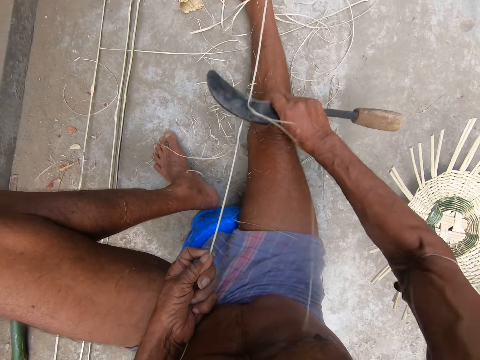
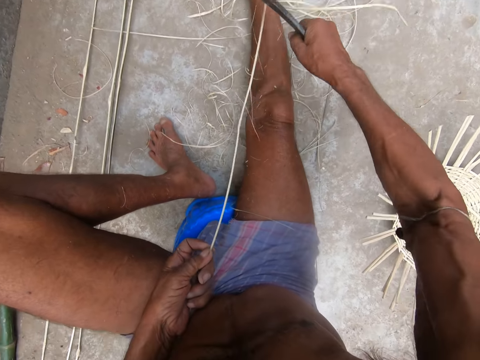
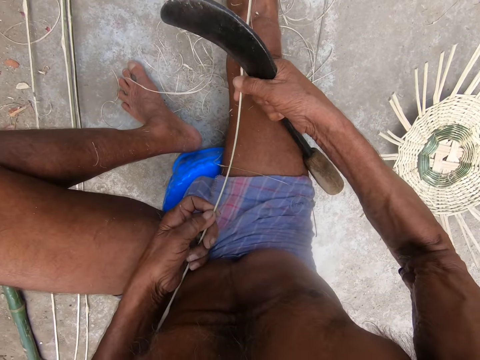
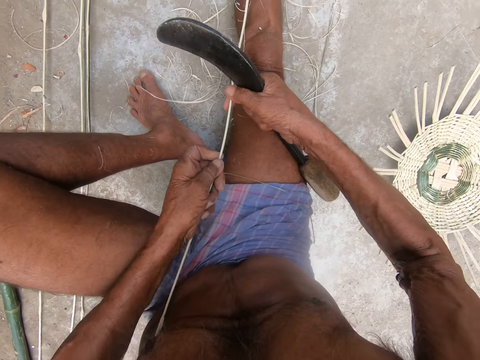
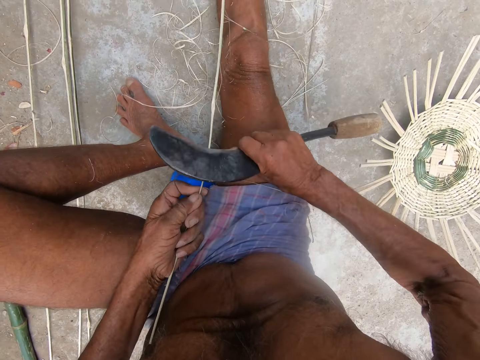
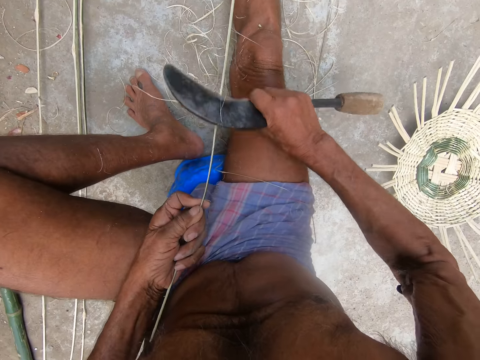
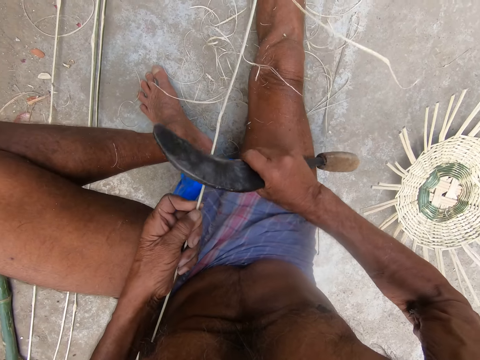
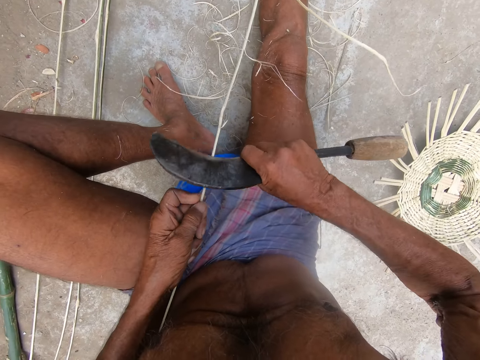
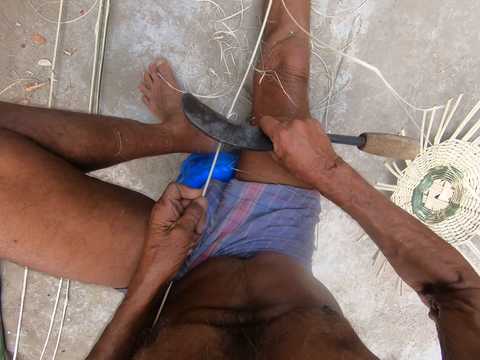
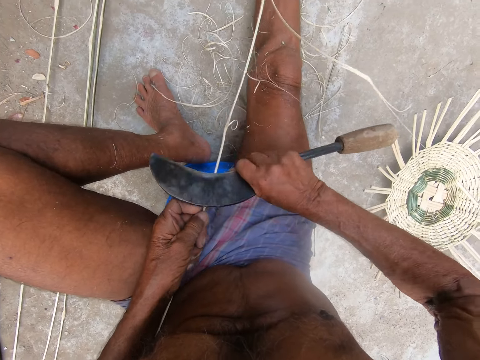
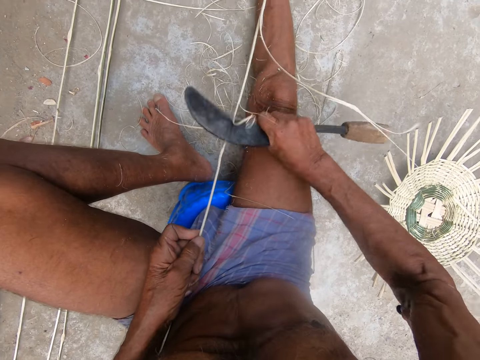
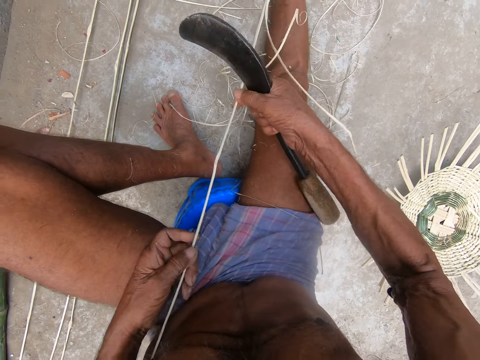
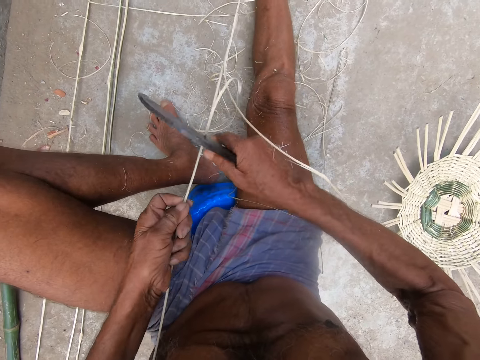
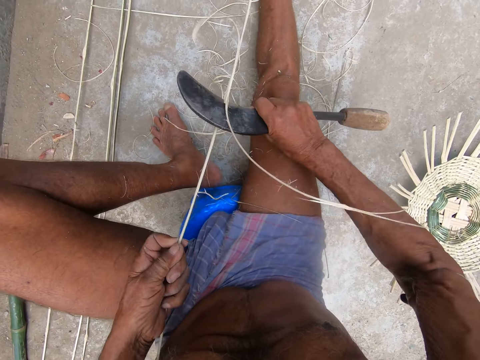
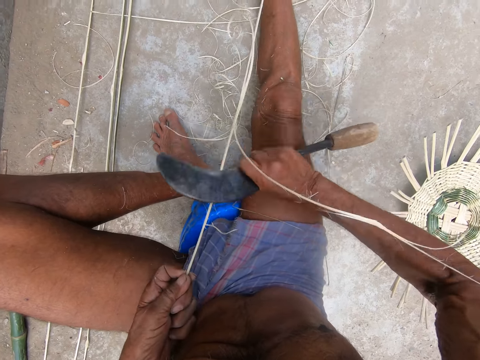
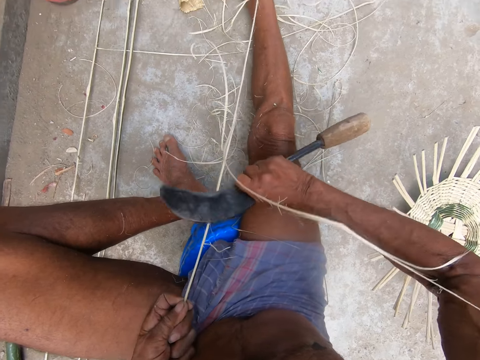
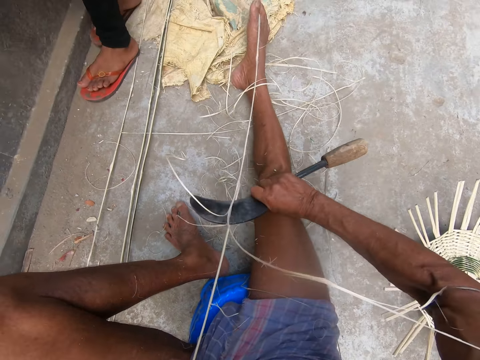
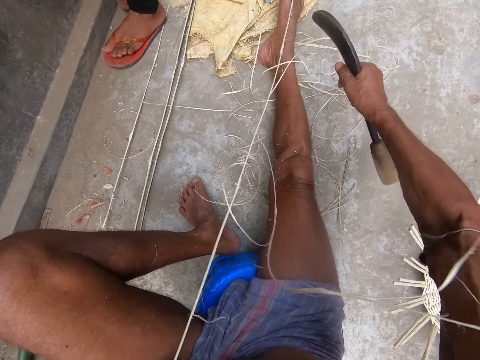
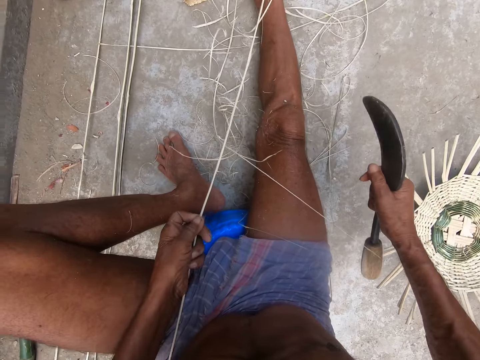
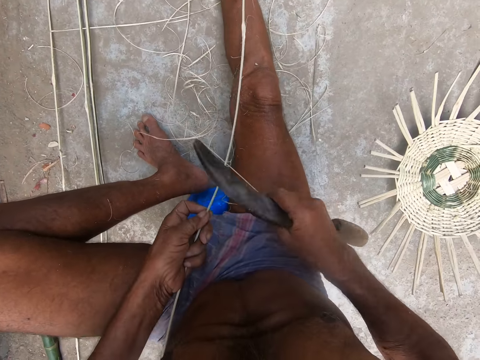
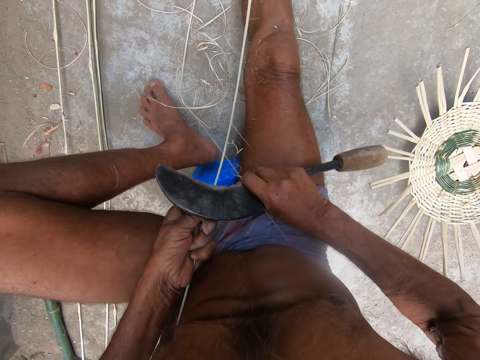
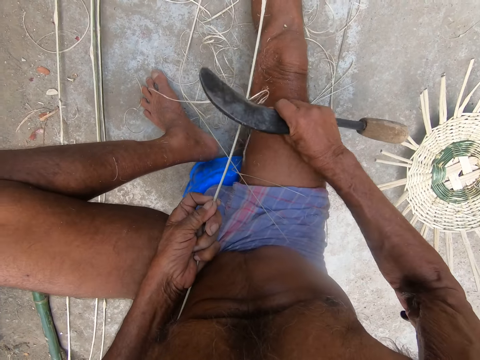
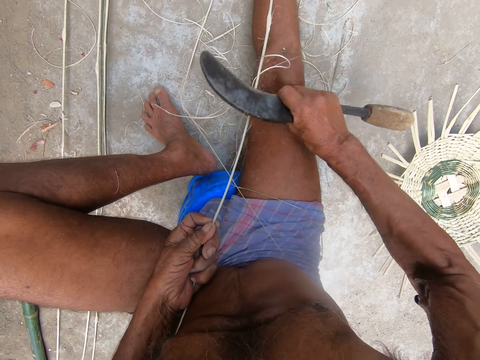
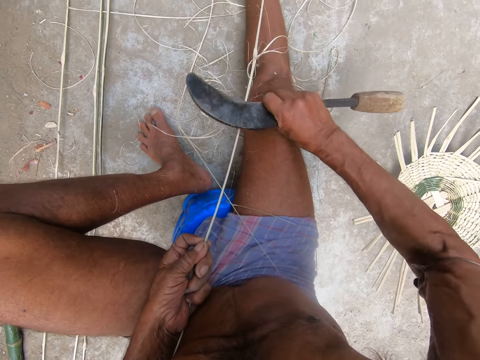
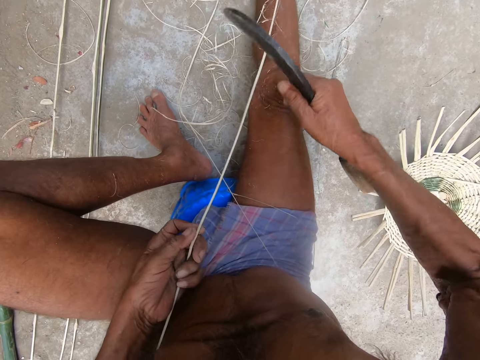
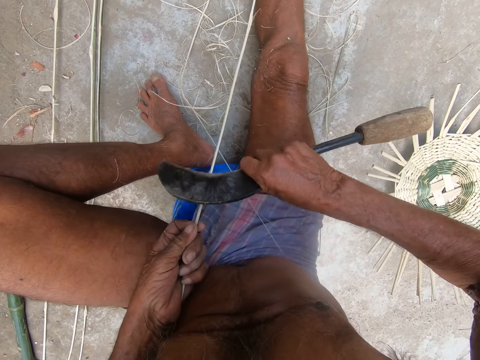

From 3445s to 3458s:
The camera wearer holds the bamboo strip with both hands. He moves his hand on the stick. He peels the bamboo strip in his left hand with the kukri knife in his right hand. He holds the bamboo strip with both hands. He moves the stick with both hands. He peels the bamboo strip in his left hand with the kukri knife in his right hand. He moves the stick with the left hand. He peels the stick with a slasher.

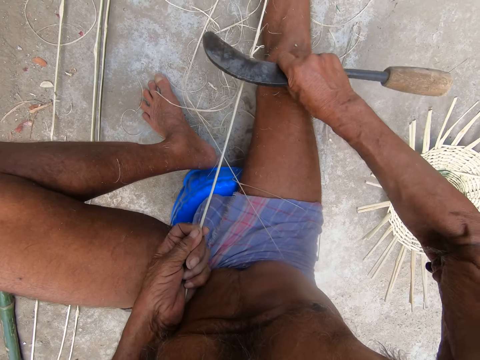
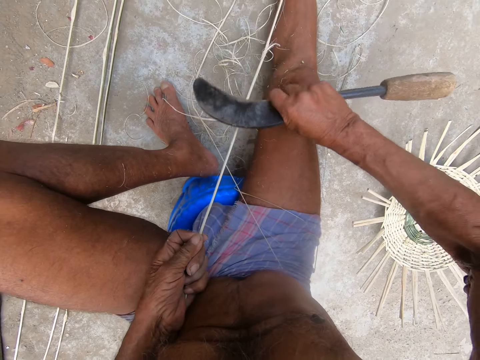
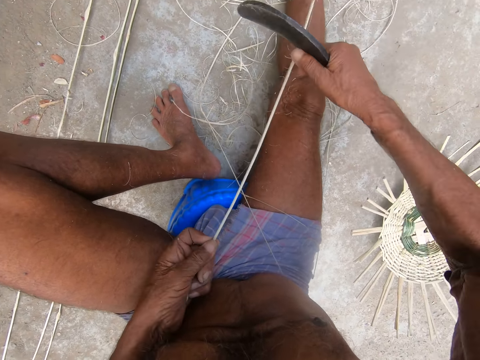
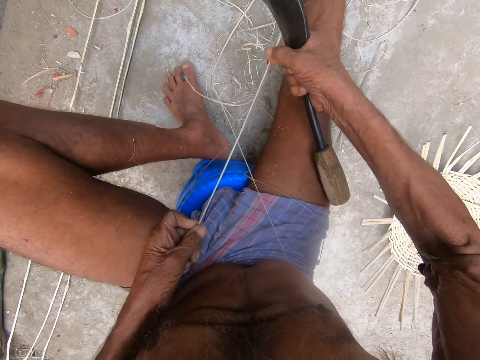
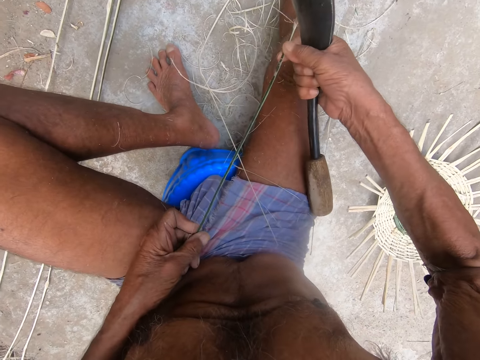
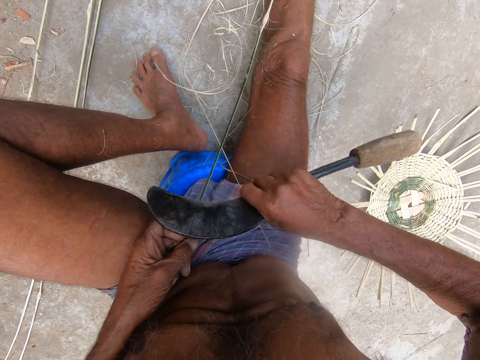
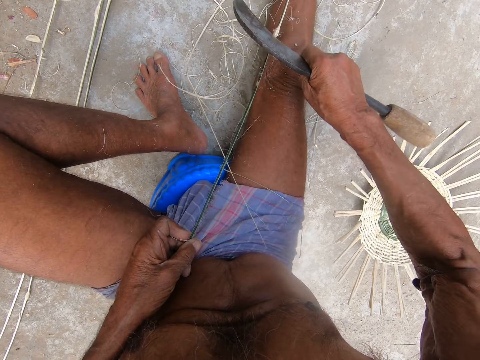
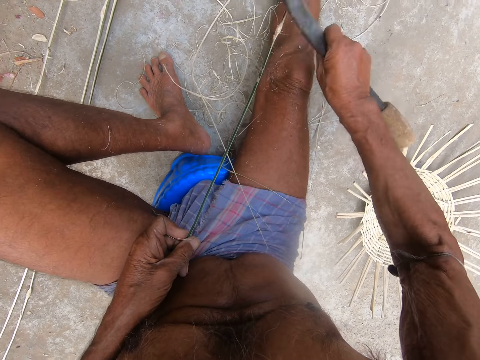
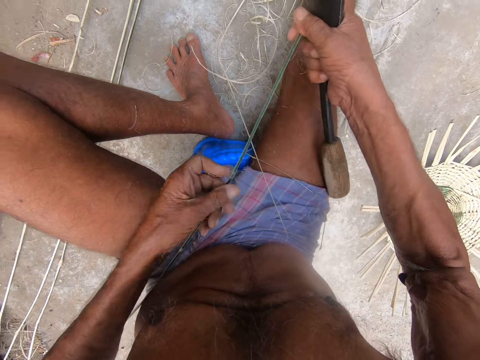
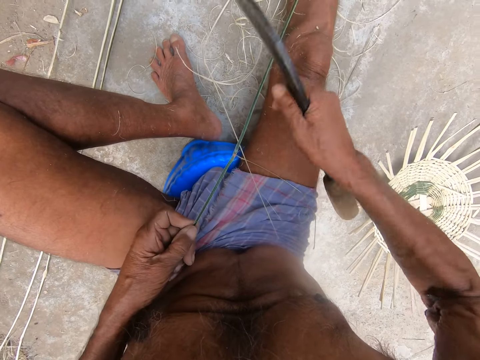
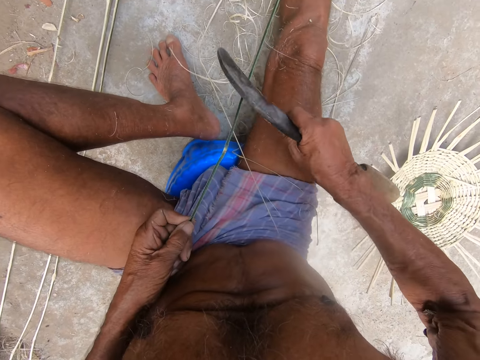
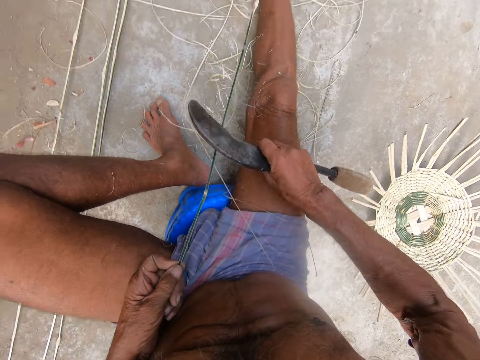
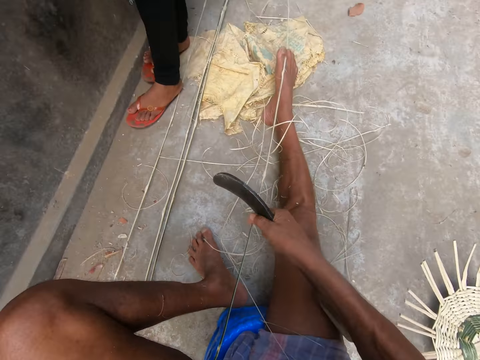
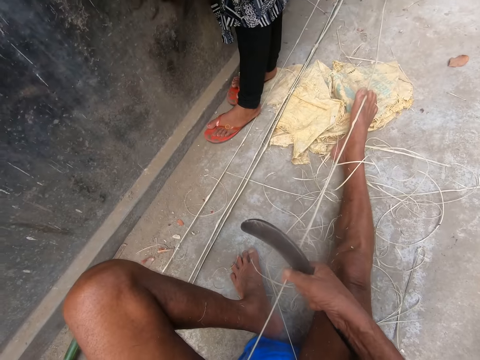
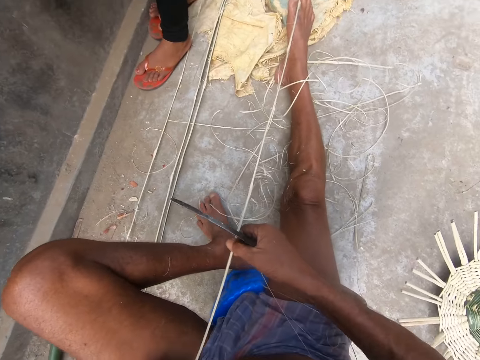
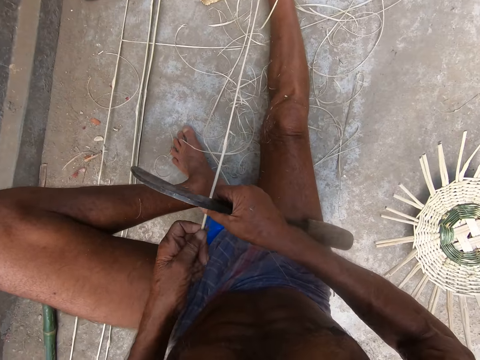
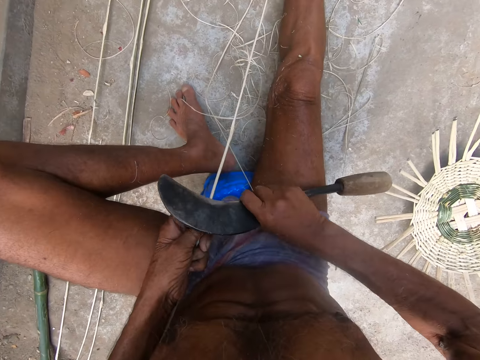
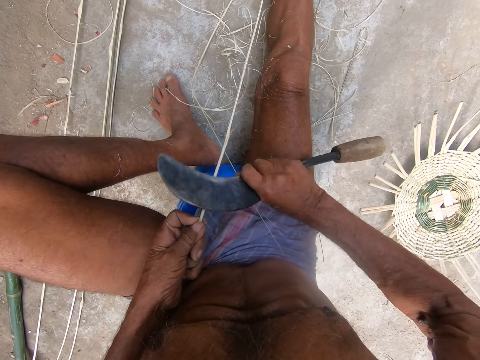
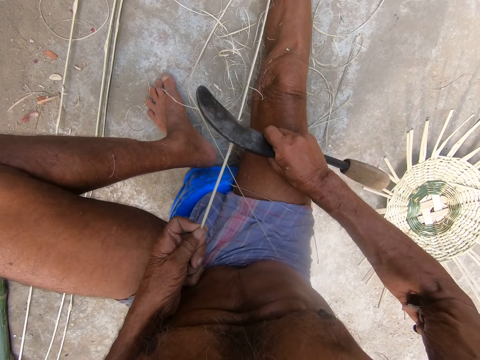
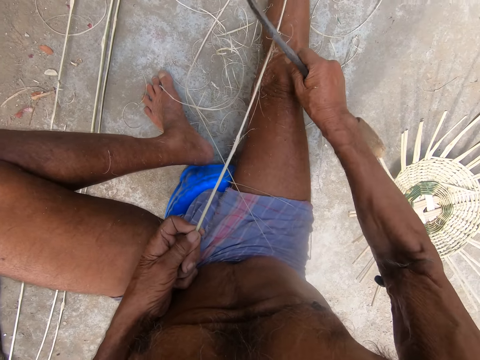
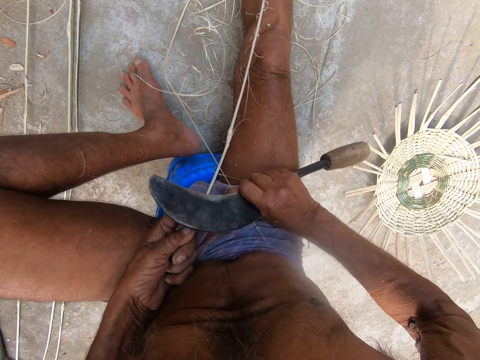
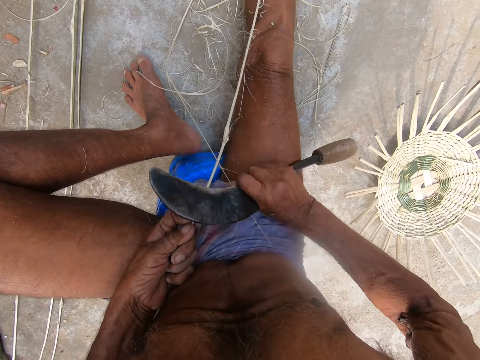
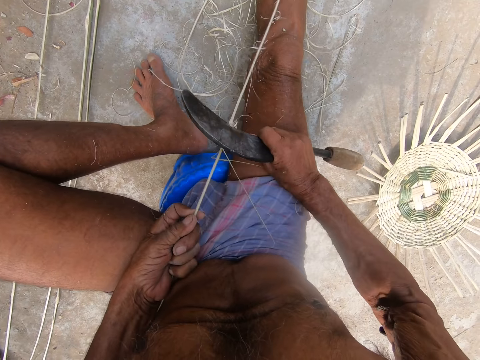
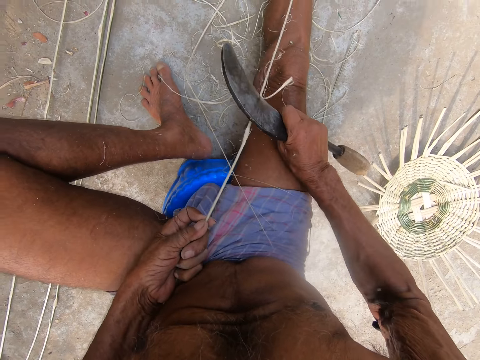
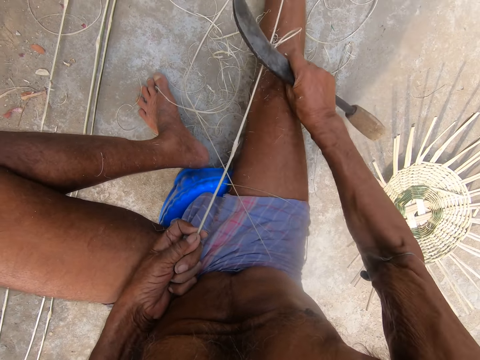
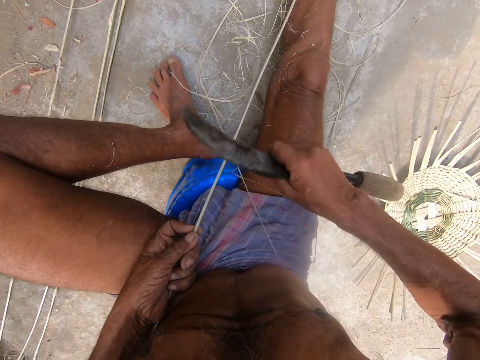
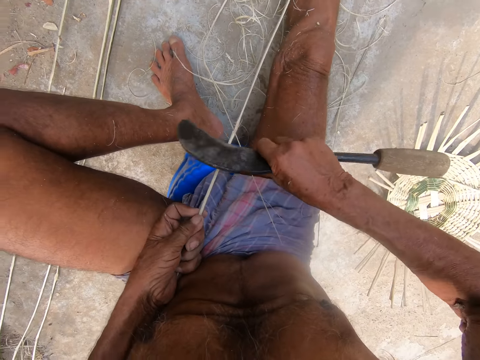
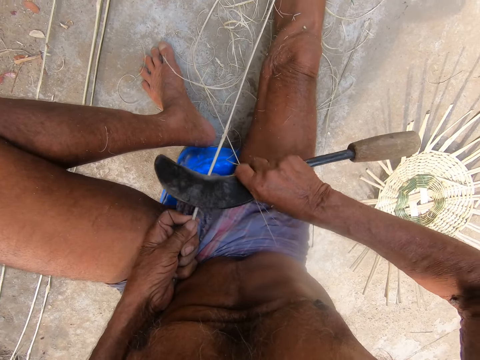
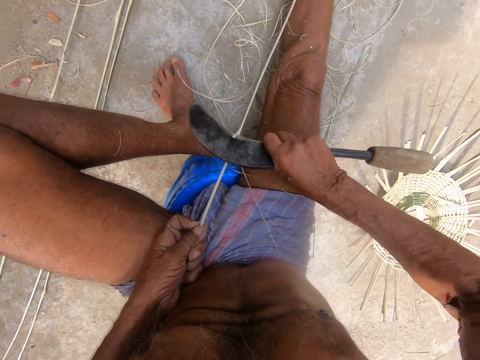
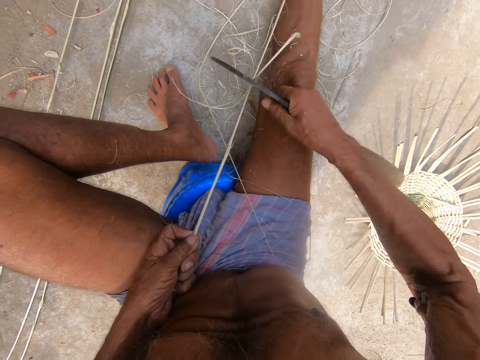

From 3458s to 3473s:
The camera wearer holds the bamboo strip with both hands. He moves the stick with both hands. He peels the bamboo strip in his left hand with the kukri knife in his right hand. He holds the bamboo strip with both hands. He moves the stick with both hands. He peels the bamboo strip in his left hand with the kukri knife in his right hand. He holds the bamboo strip with both hands. He moves the stick with both hands. He peels the bamboo strip in his left hand with the kukri knife in his right hand.
